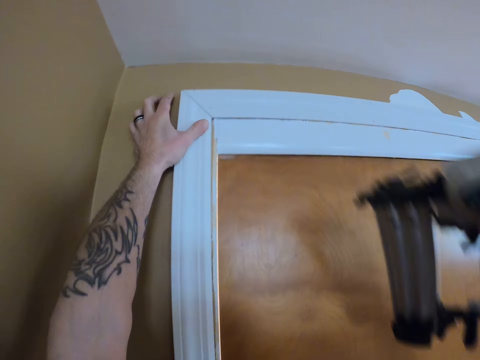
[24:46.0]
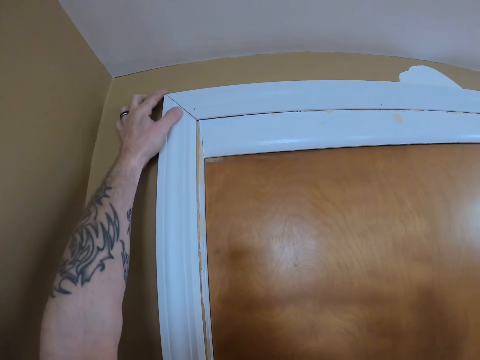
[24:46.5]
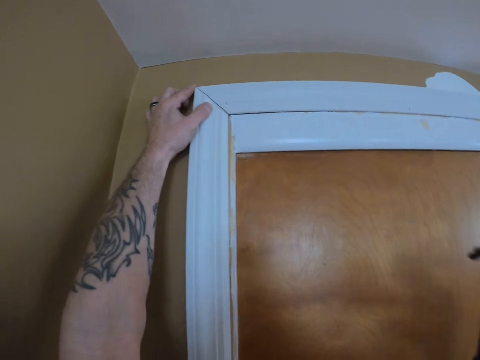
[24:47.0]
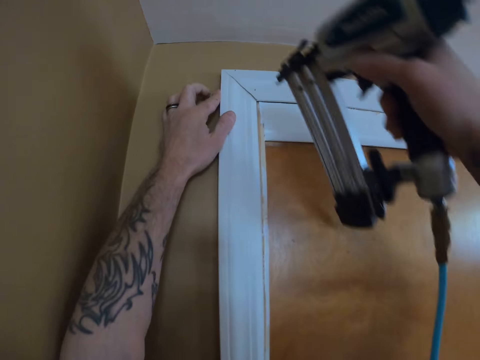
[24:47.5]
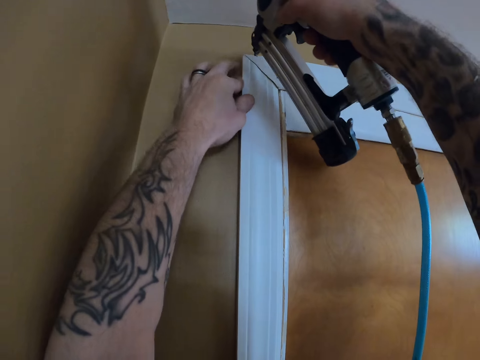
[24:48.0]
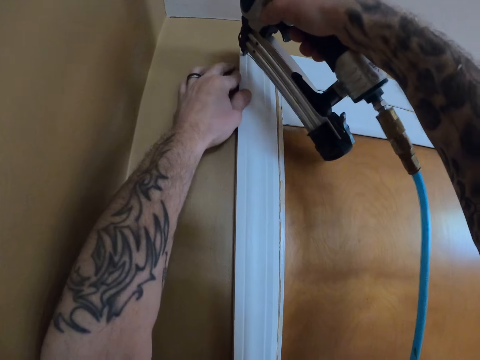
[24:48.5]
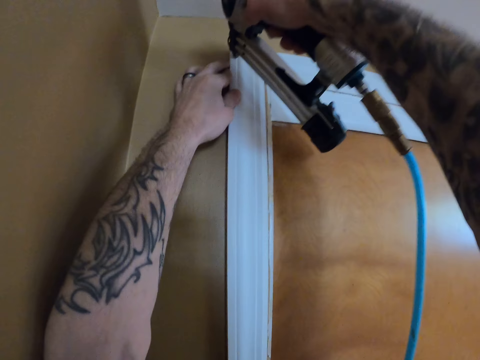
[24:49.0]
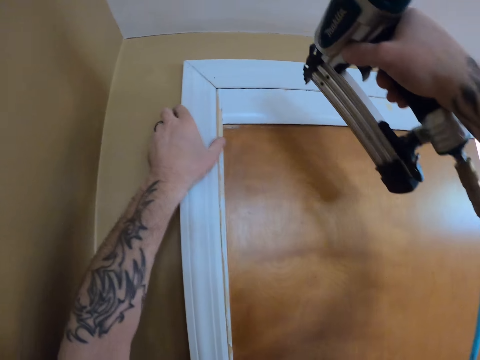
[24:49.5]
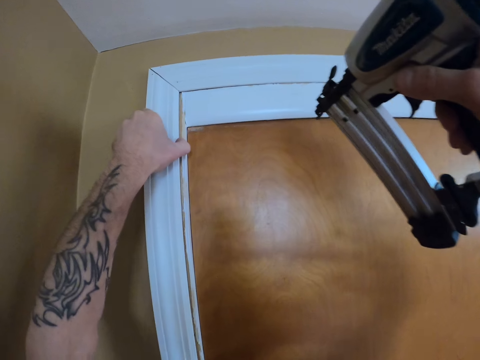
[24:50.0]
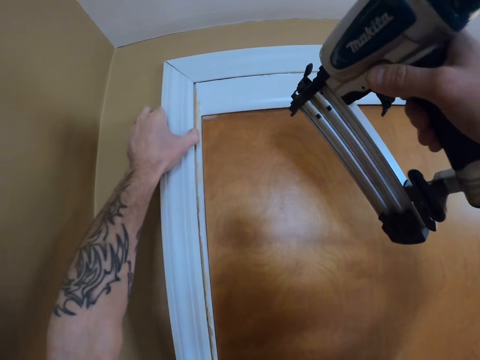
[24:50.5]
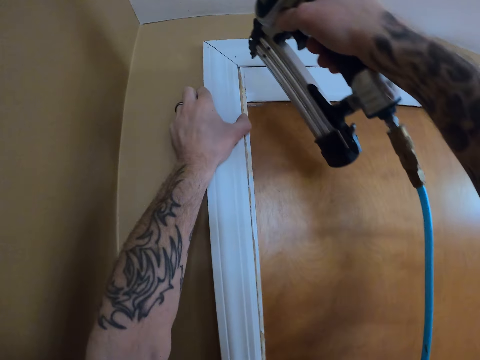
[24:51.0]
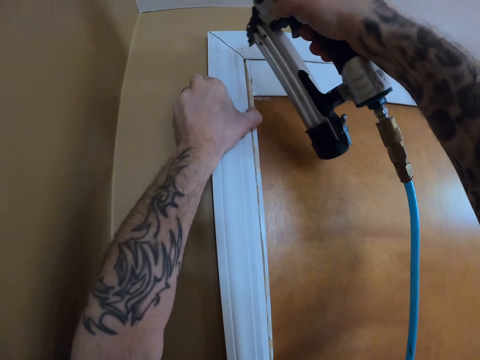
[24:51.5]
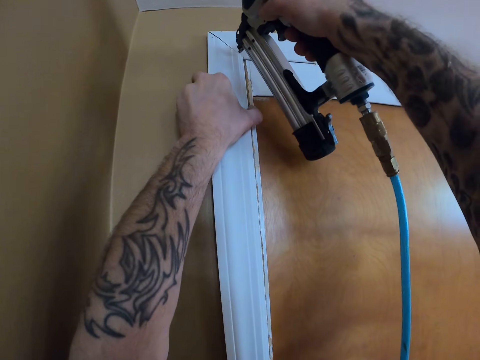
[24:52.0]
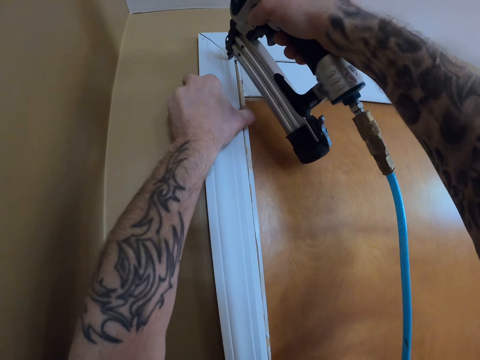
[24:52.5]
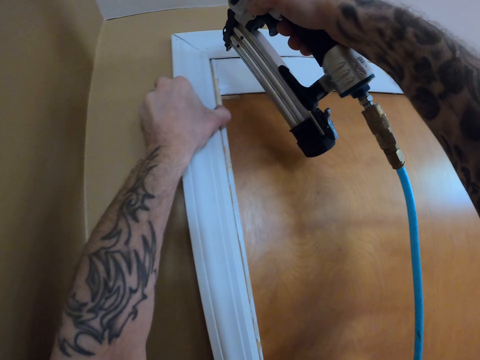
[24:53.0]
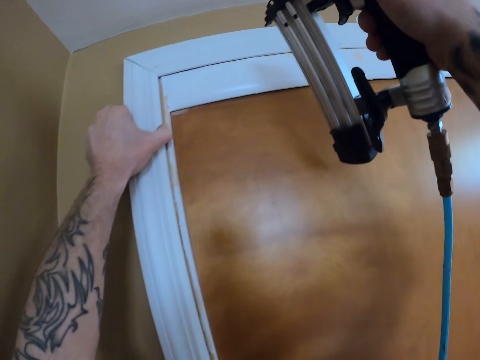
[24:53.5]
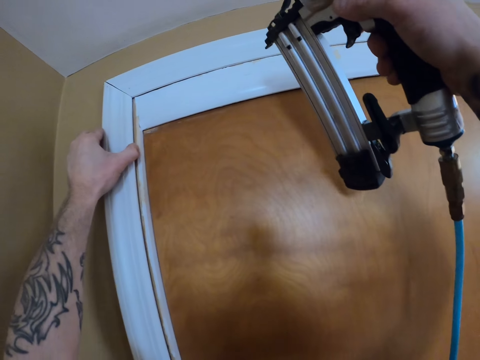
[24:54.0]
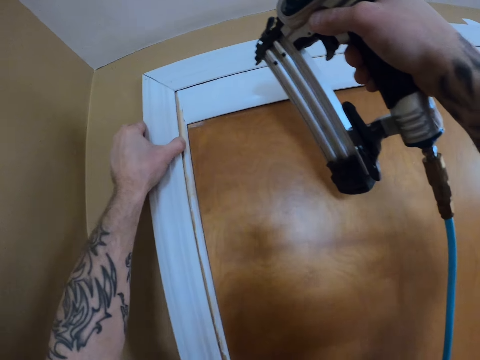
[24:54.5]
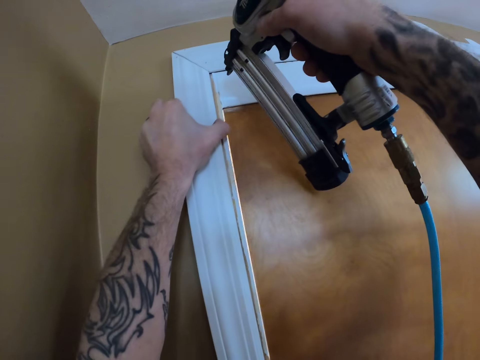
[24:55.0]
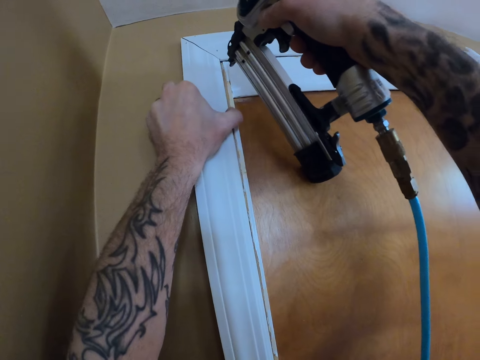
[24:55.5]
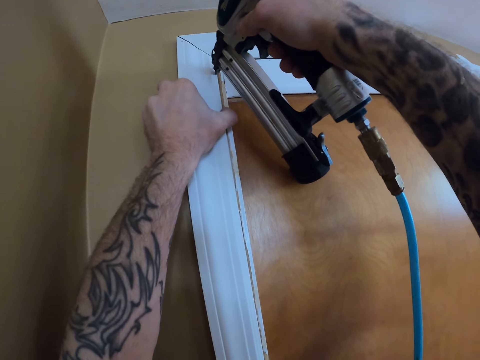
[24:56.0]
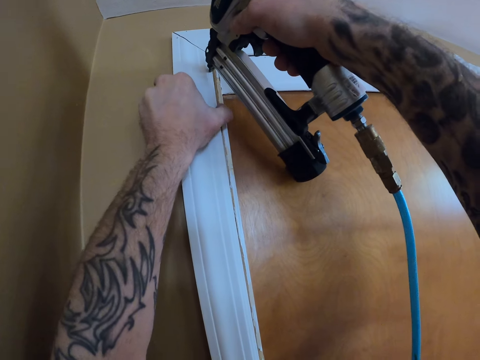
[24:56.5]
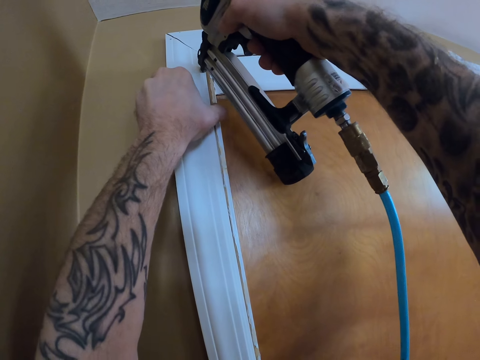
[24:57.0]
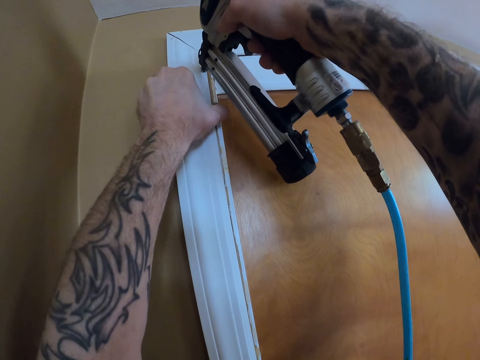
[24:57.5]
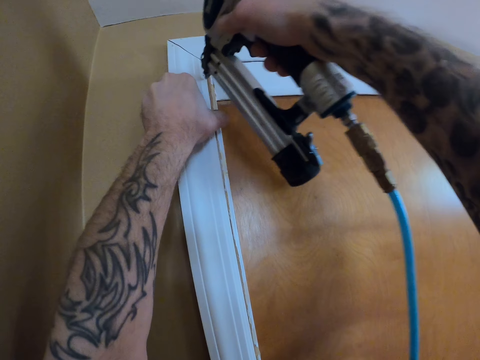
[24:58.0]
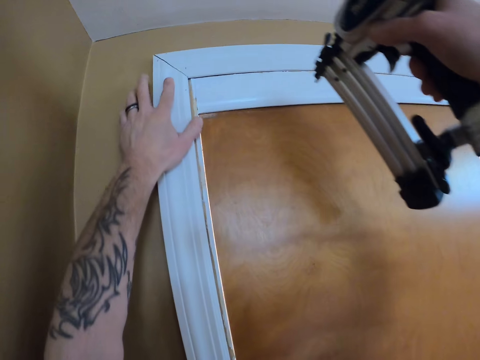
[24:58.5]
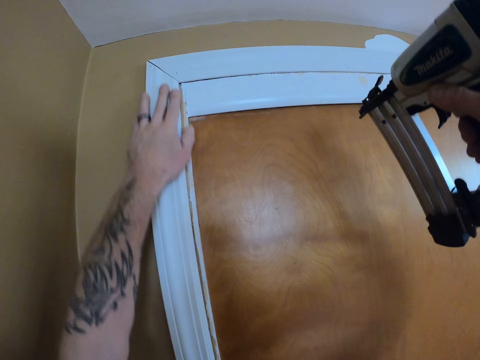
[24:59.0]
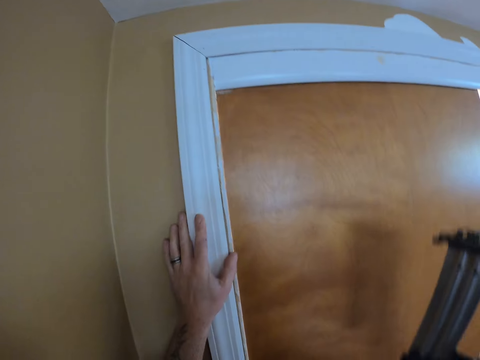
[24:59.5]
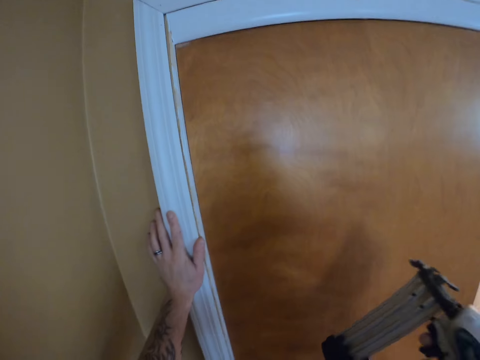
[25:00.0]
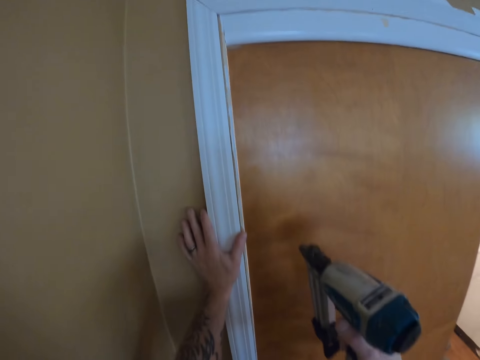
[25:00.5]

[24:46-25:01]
The camera wearer nails the wood plank on the wall.

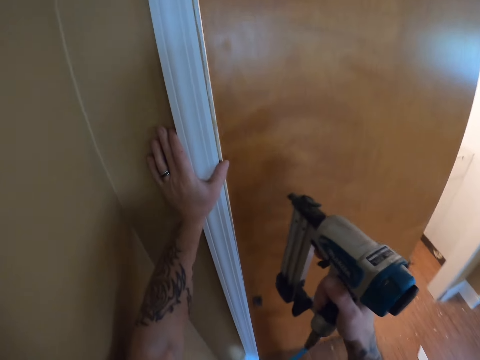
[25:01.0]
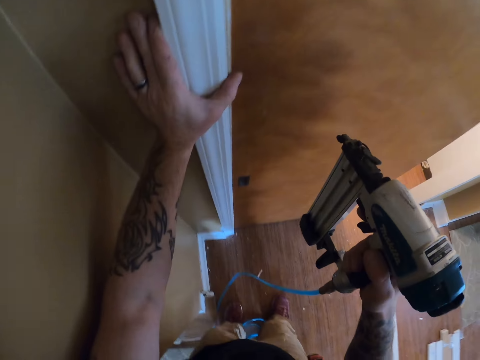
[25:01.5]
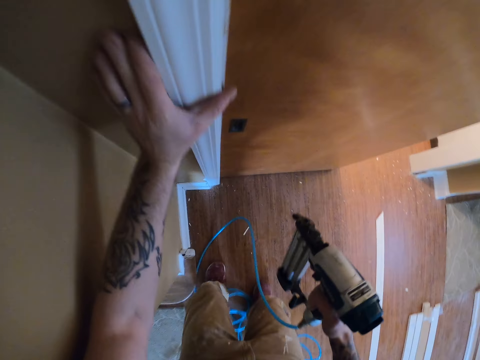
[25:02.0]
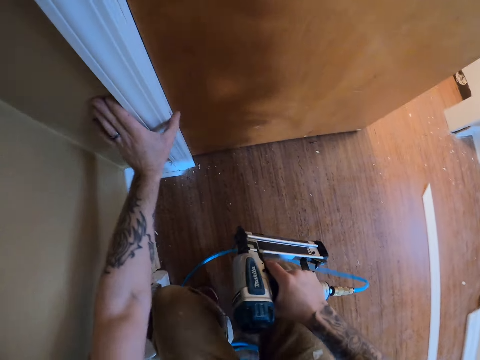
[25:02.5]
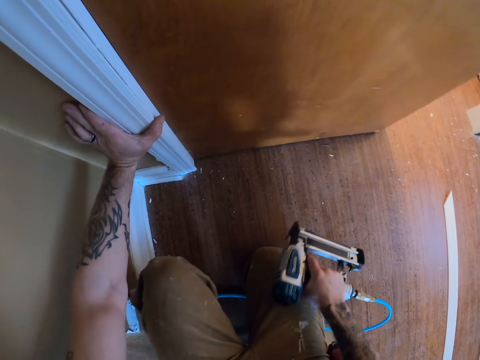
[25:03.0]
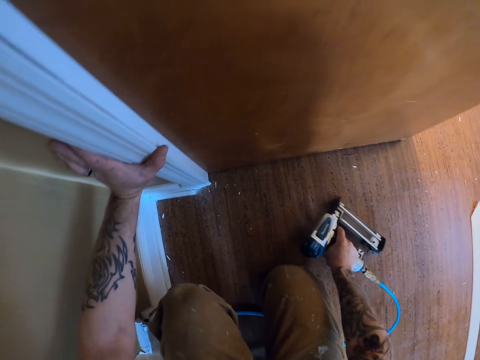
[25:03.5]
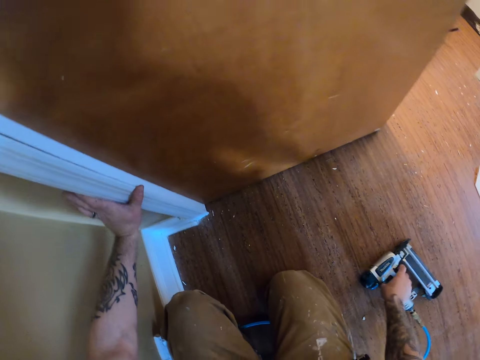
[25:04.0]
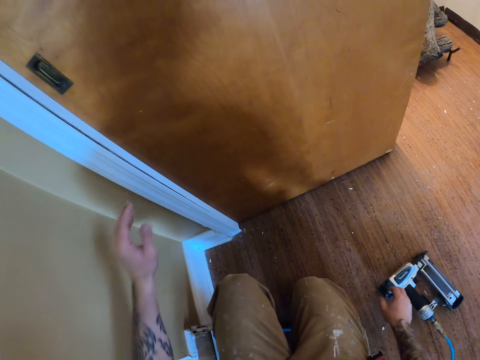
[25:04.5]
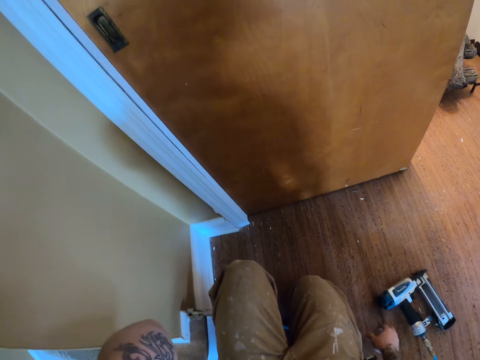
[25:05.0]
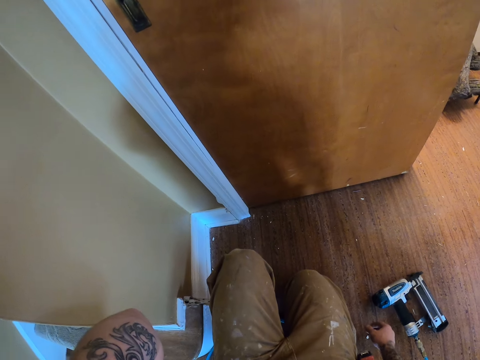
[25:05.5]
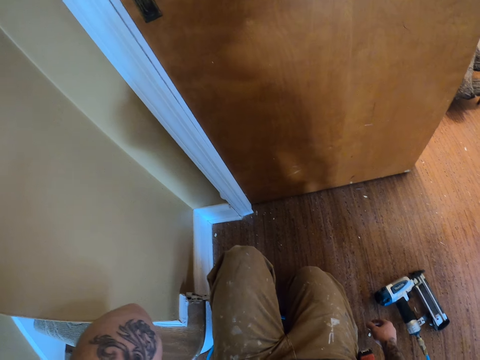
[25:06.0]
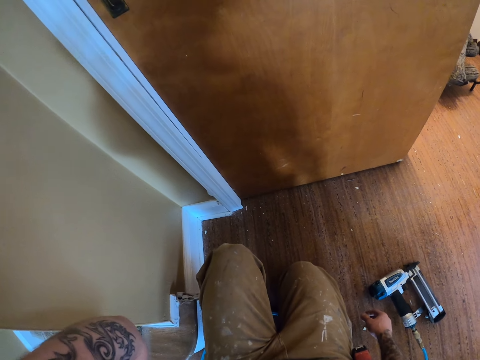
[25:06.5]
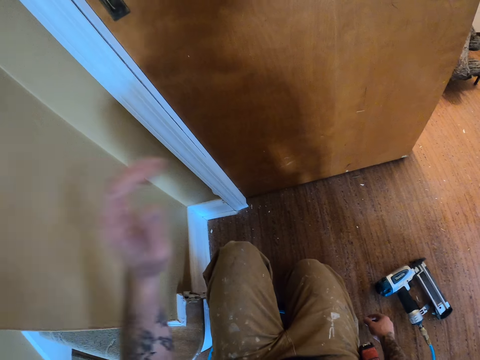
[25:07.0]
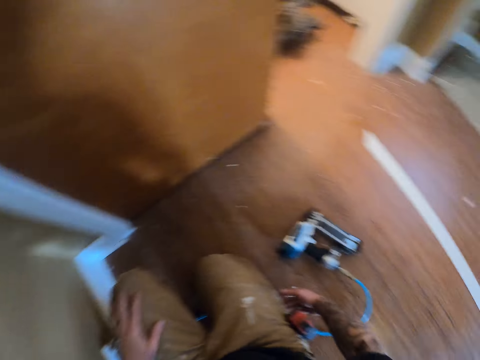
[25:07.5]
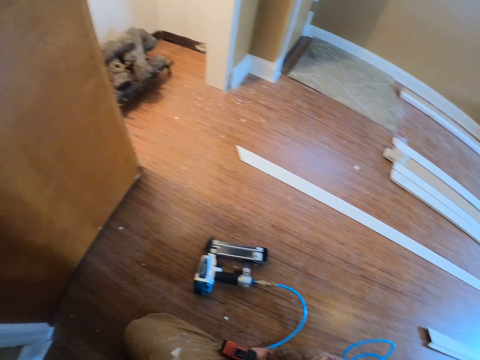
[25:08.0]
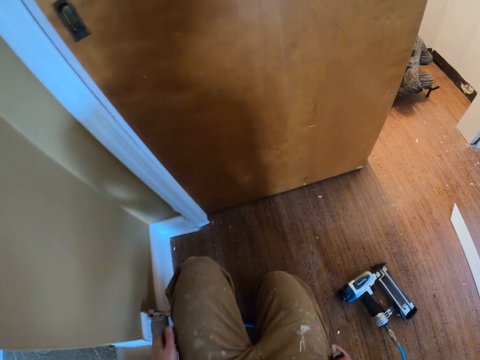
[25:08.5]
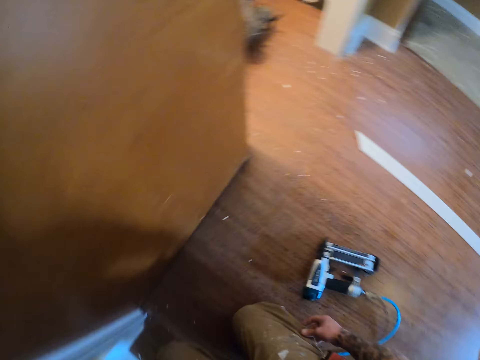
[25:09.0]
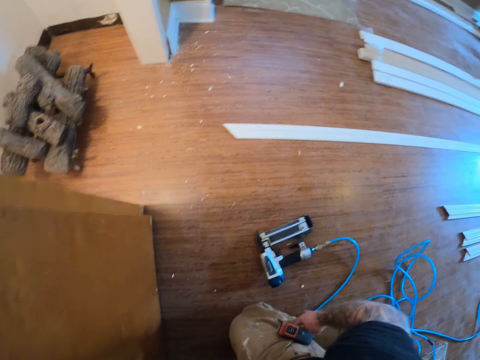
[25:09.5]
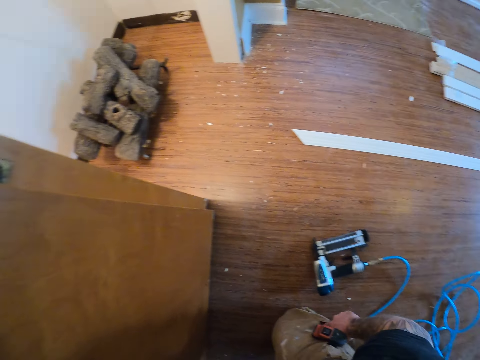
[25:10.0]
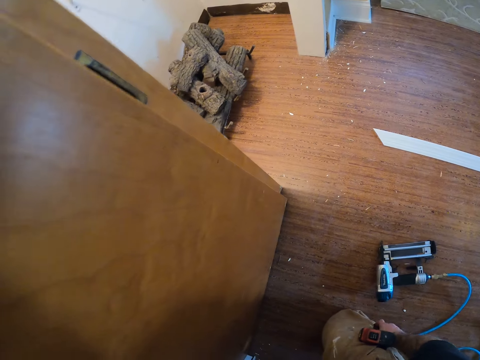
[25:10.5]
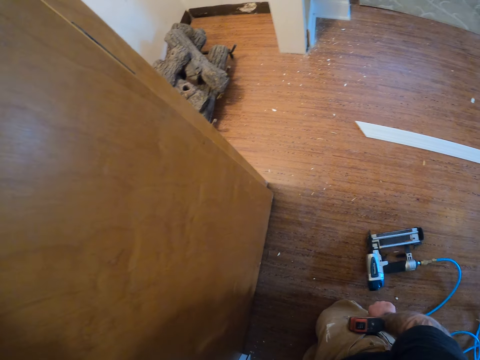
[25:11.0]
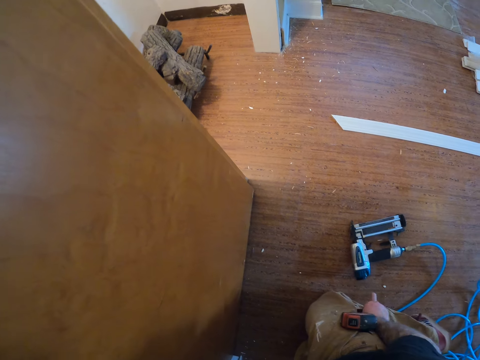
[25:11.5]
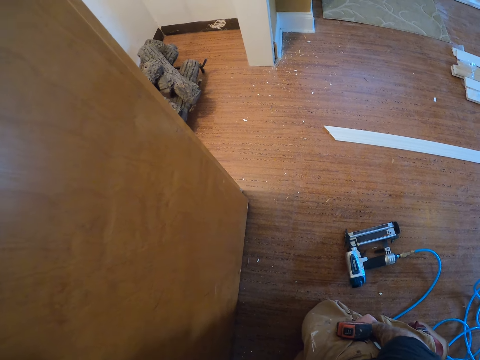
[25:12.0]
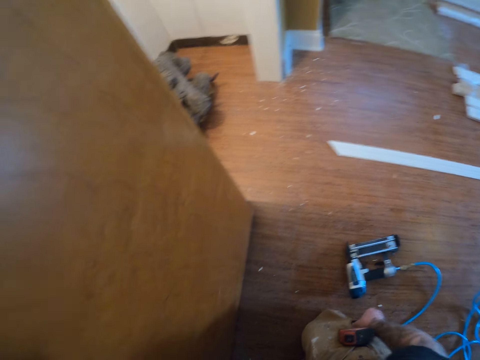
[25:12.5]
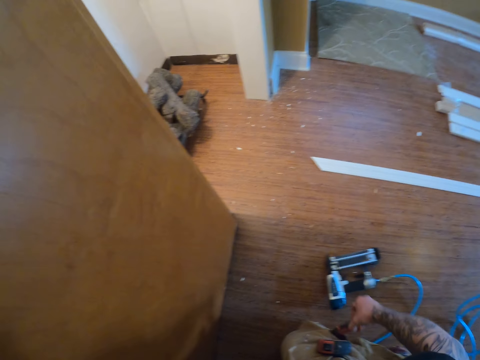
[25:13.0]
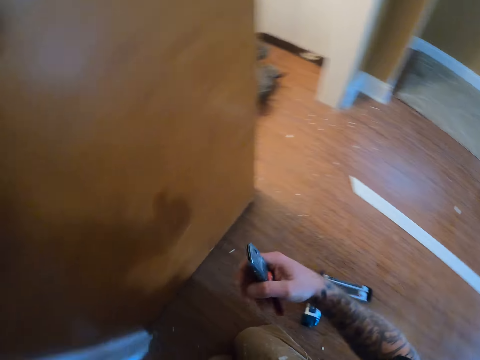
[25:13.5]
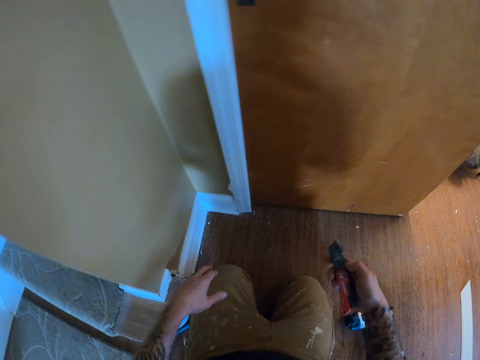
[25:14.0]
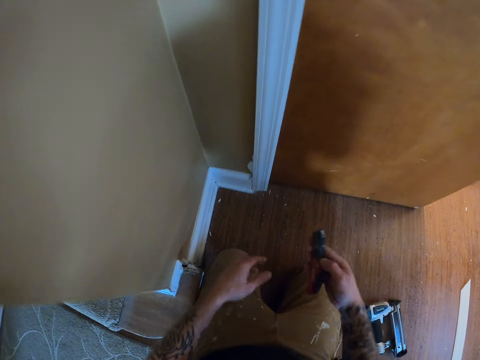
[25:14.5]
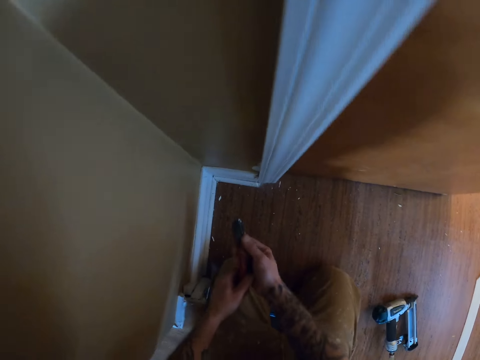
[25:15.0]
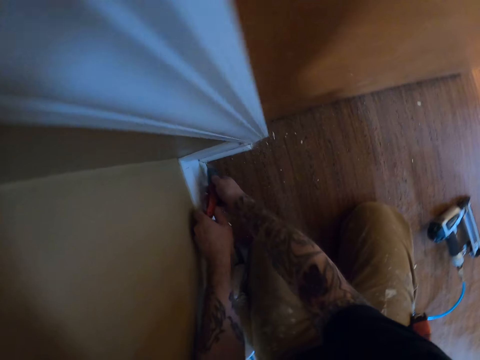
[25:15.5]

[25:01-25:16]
The camera wearer kneels down. He puts the impact nail gun on the floor. He raises up his hand. He puts down his hand. He removes a utility knife from the pocket.
